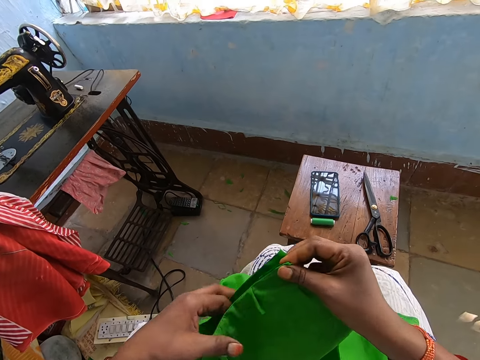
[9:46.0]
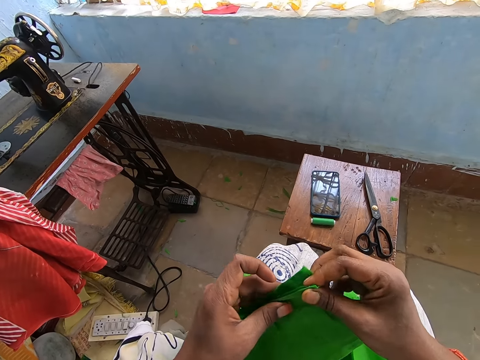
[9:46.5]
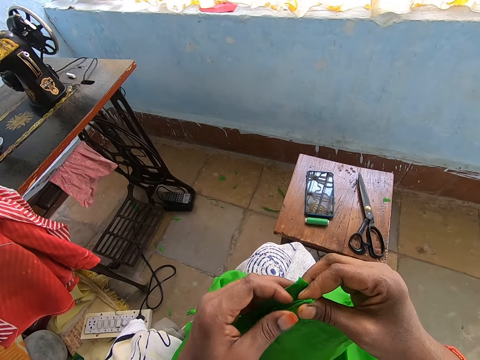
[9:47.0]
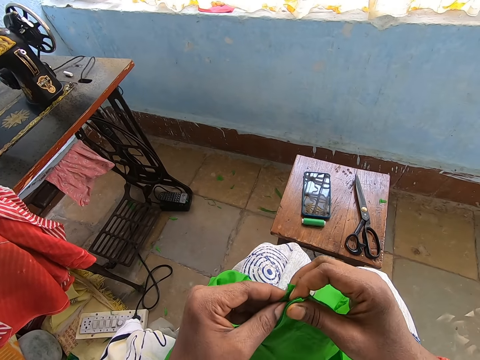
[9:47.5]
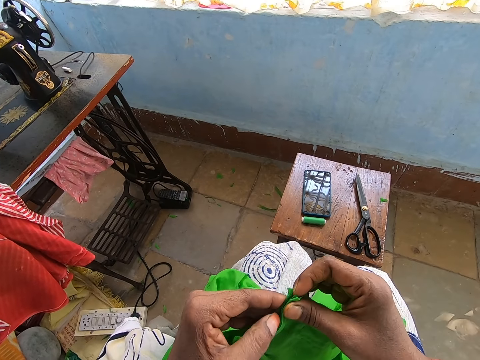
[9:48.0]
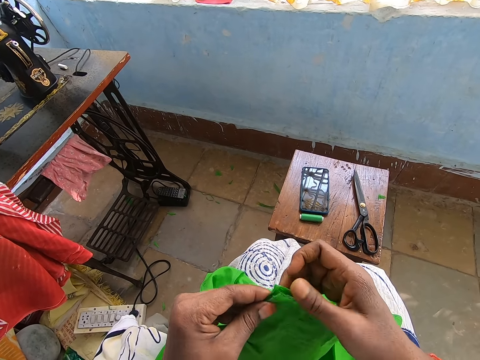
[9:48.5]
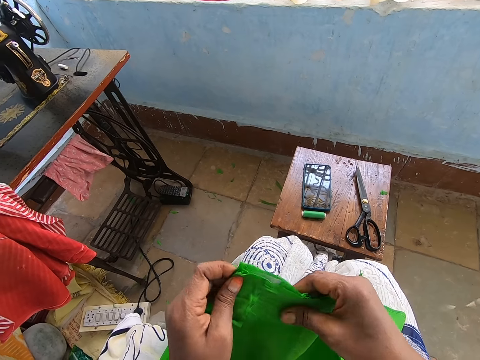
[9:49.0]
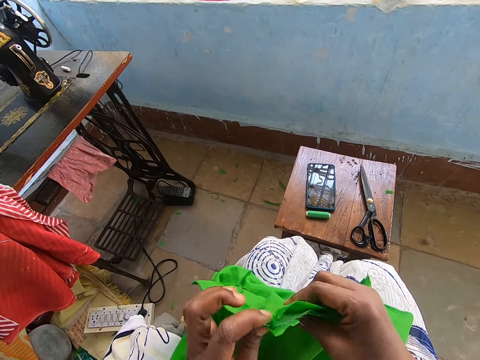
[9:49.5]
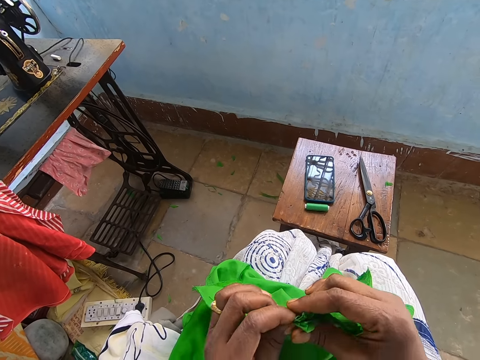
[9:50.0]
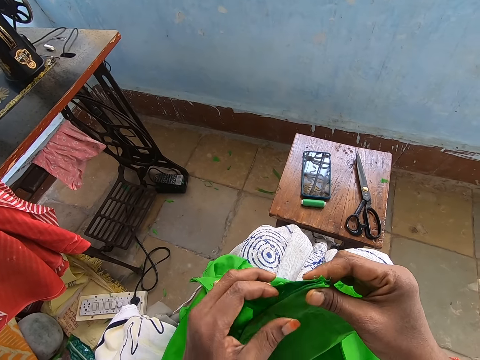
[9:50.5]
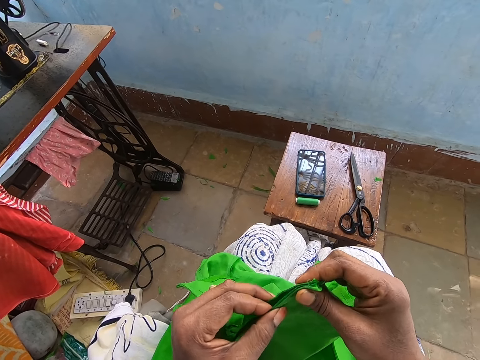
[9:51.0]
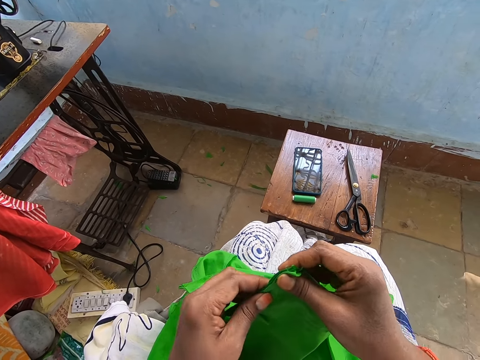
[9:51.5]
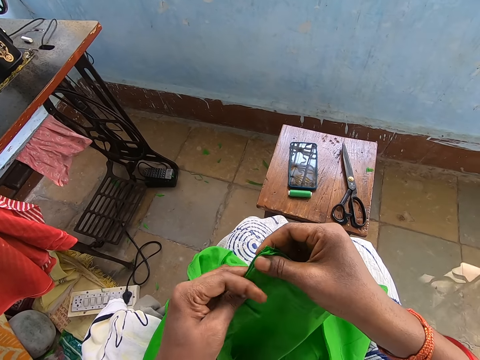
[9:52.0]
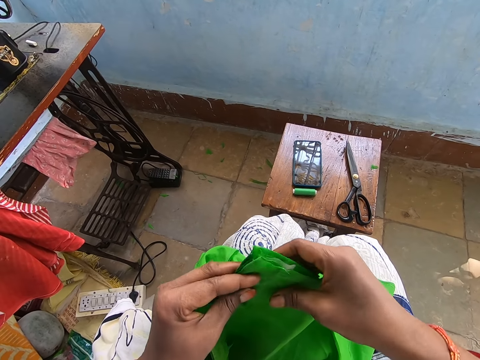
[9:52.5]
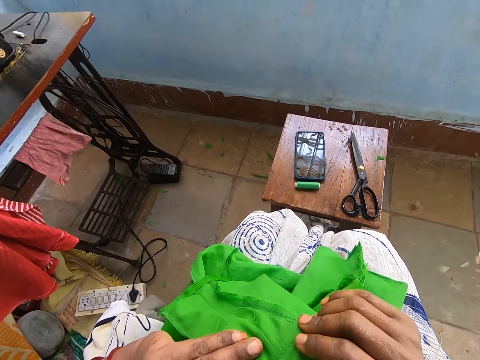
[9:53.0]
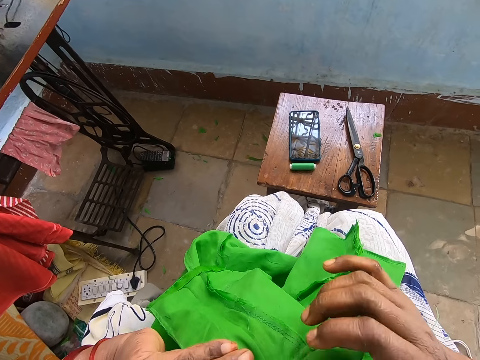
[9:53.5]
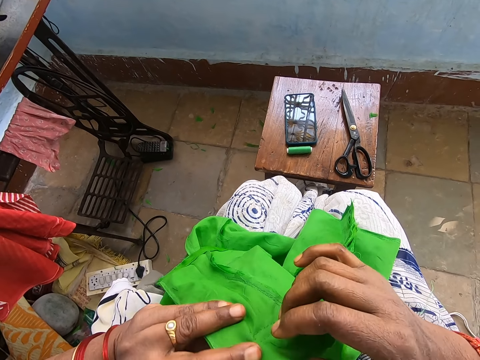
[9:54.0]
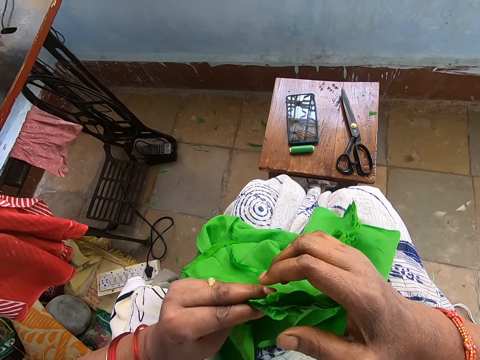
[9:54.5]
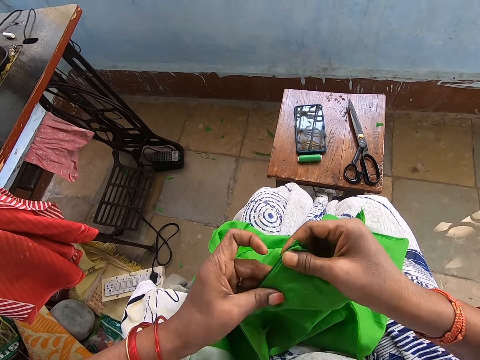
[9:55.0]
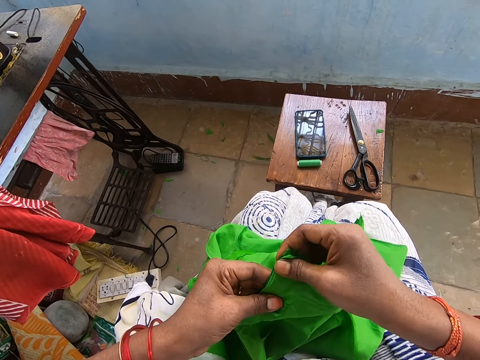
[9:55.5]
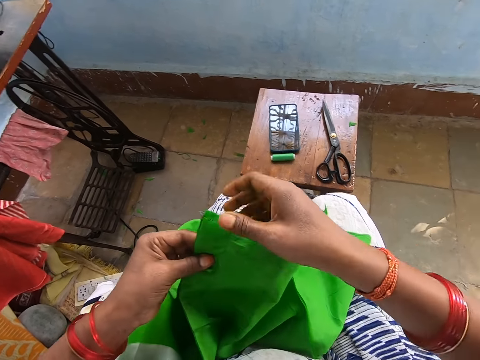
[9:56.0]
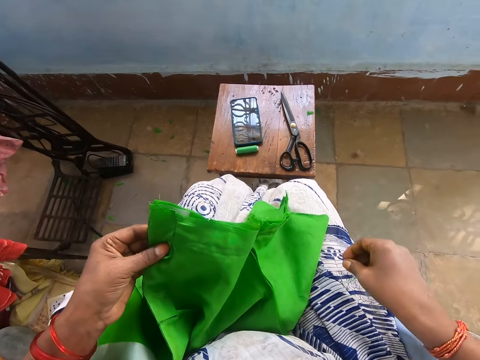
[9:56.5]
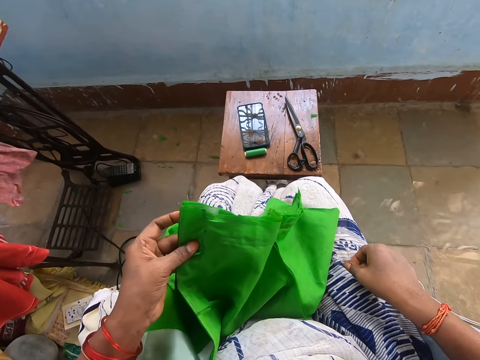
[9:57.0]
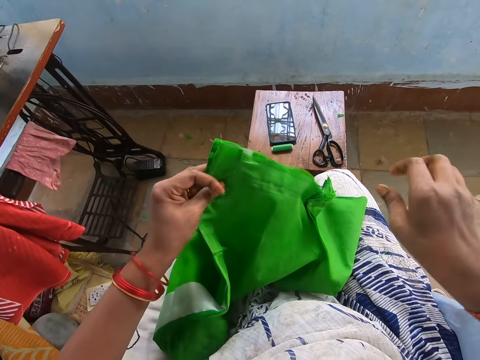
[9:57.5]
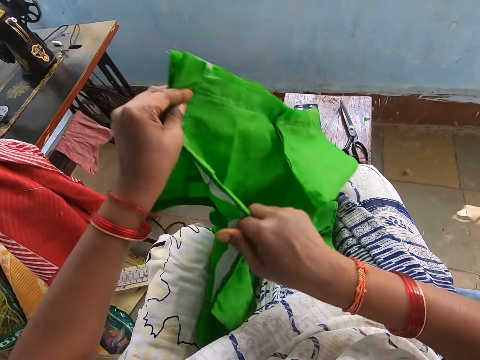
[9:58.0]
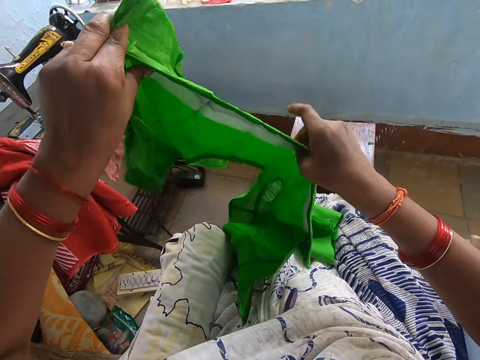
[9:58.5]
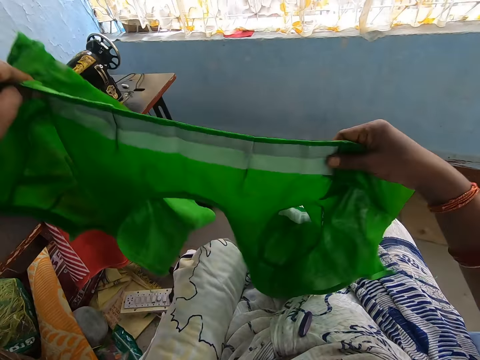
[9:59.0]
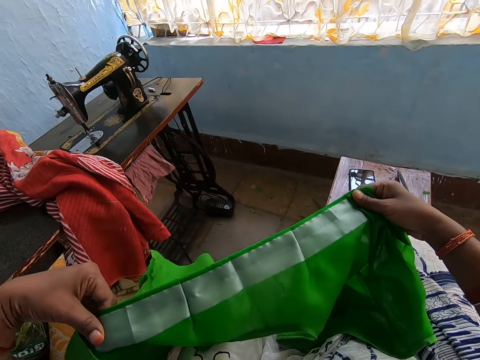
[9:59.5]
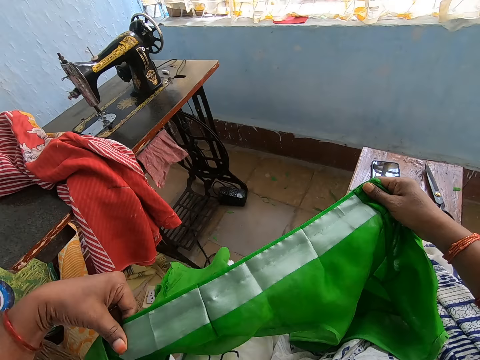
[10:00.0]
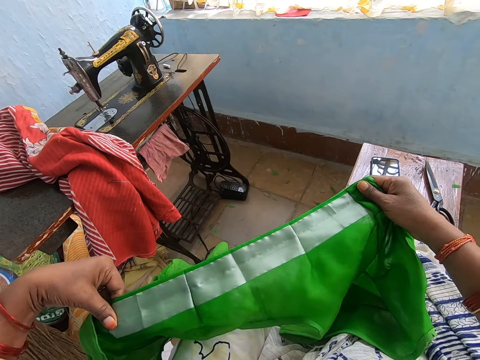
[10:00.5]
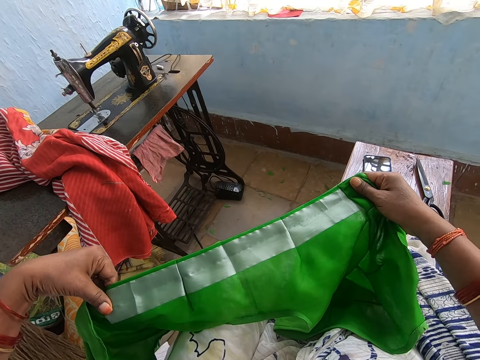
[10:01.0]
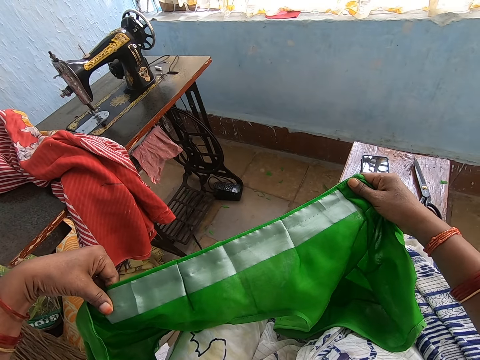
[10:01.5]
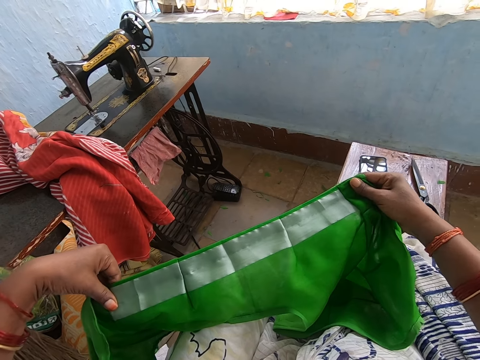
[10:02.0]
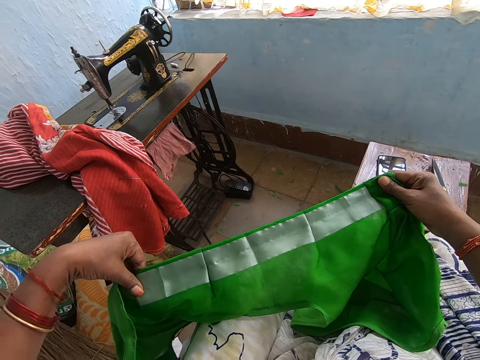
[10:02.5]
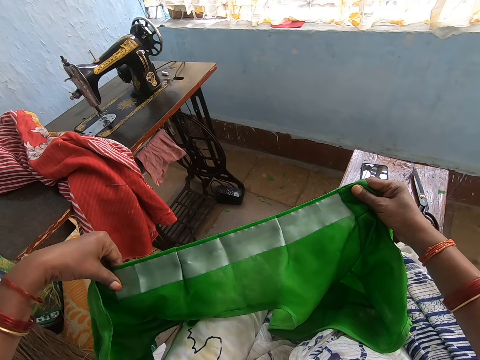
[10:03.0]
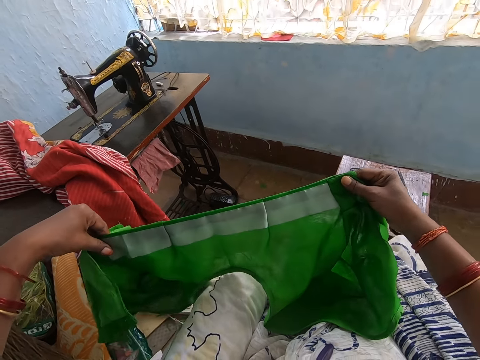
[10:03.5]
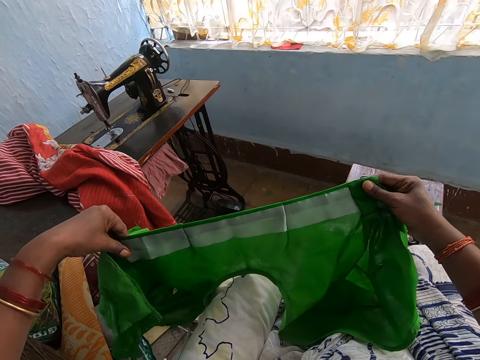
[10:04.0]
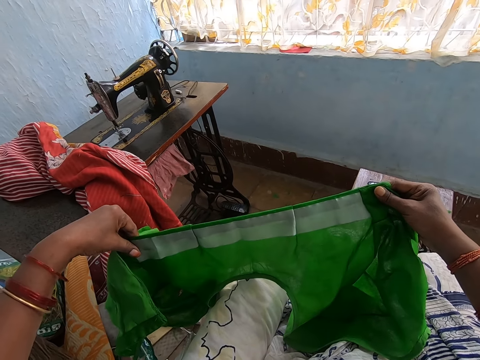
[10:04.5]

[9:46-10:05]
The camera wearer holds the green cloth with her left hand. She picks up a needle. She checks out the green cloth in her hands. She adjusts the cloth.

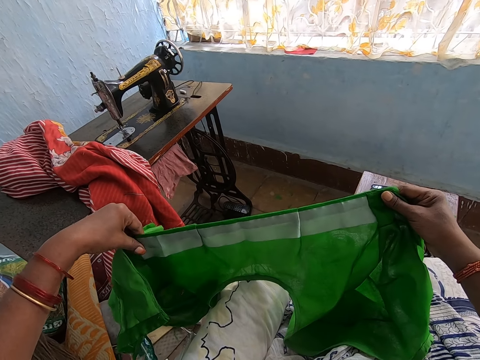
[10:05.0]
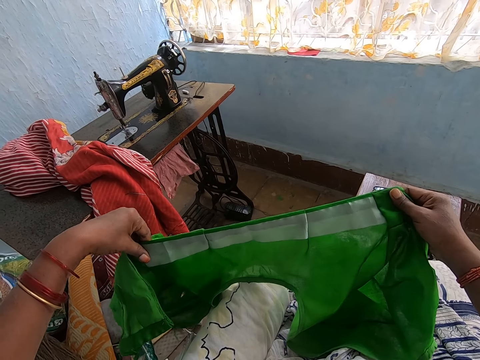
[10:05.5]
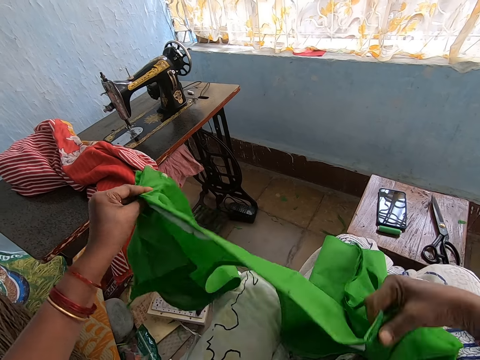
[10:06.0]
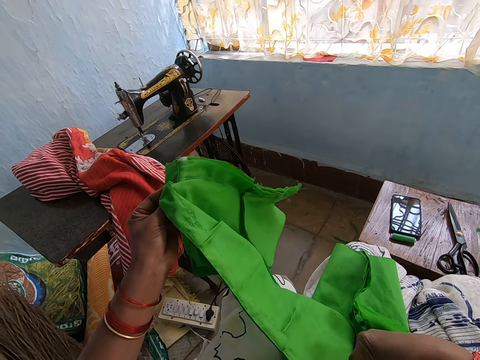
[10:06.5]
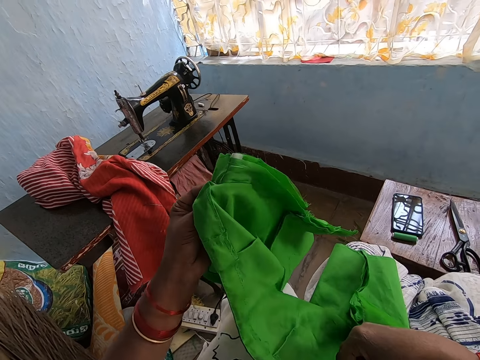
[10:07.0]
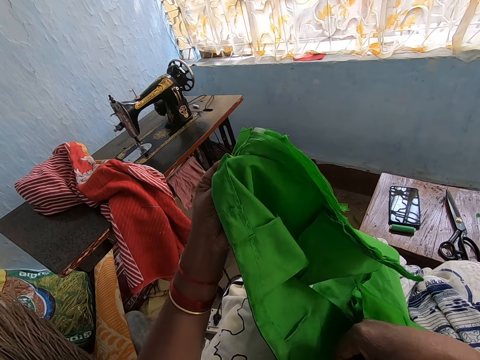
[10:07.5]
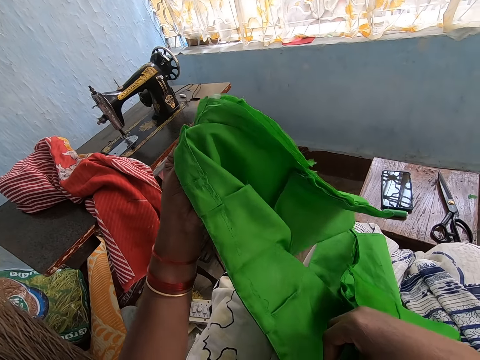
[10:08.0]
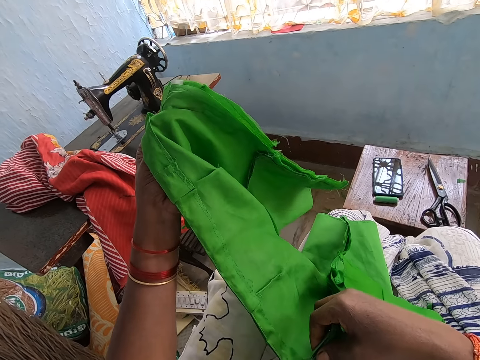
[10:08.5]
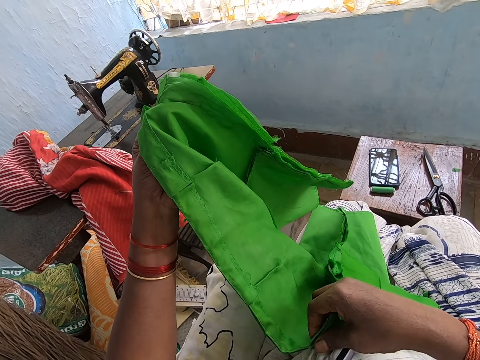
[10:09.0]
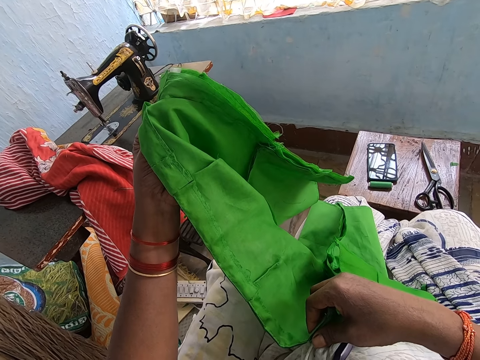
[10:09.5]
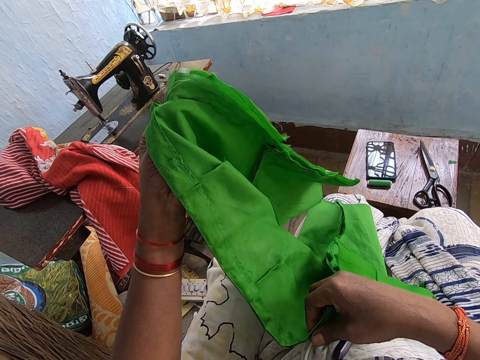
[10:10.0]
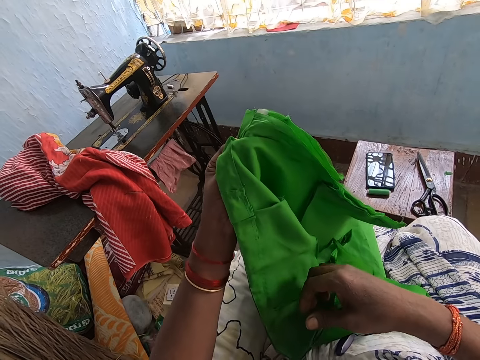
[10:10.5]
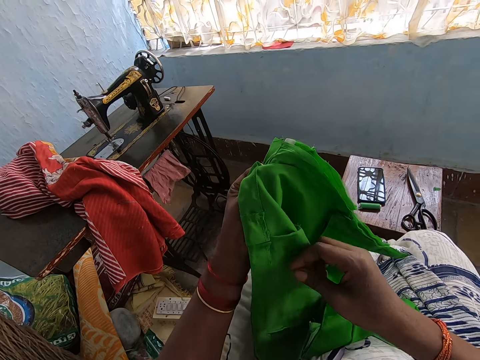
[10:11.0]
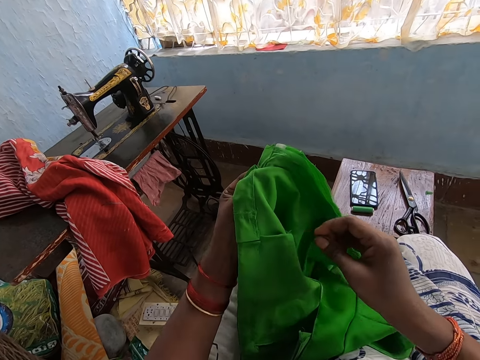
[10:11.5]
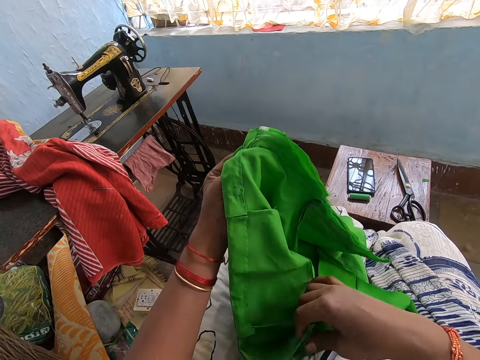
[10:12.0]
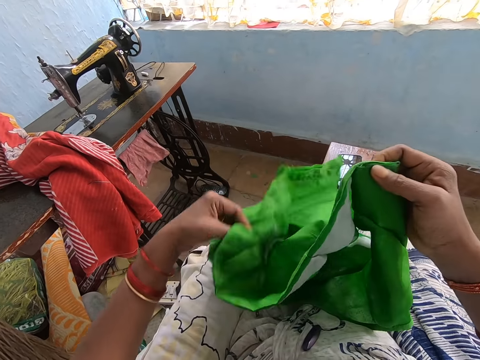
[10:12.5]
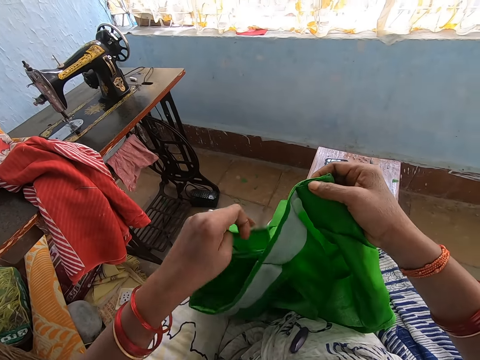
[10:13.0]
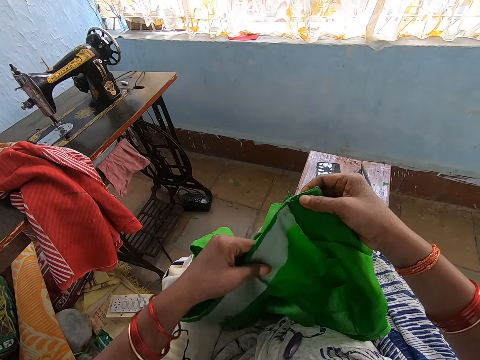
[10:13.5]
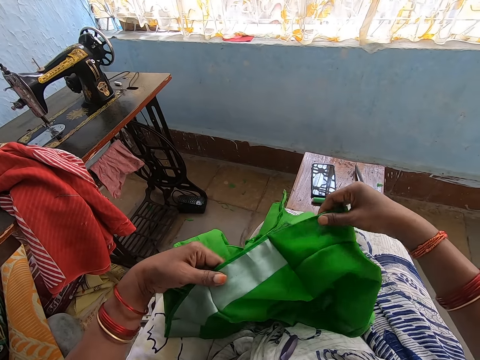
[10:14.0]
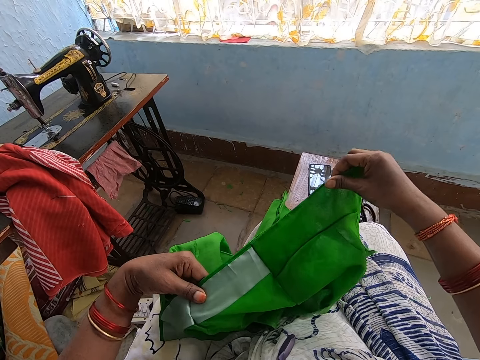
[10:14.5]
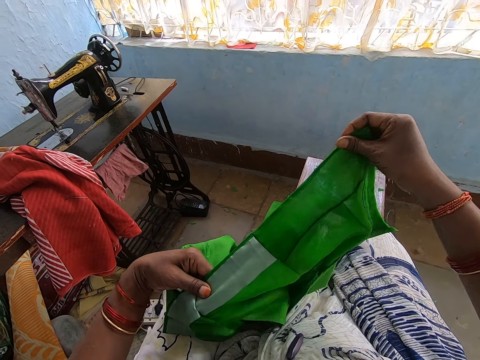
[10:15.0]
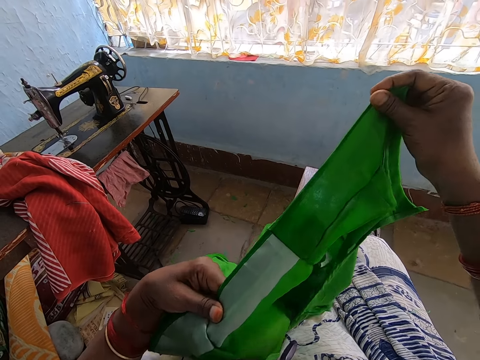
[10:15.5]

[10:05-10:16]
The camera wearer adjusts a cloth. They hold the green cloth with both hands.
